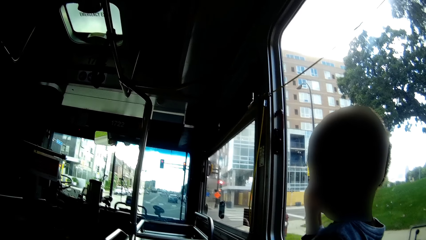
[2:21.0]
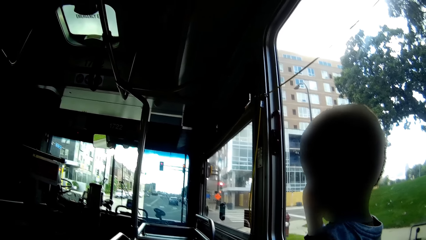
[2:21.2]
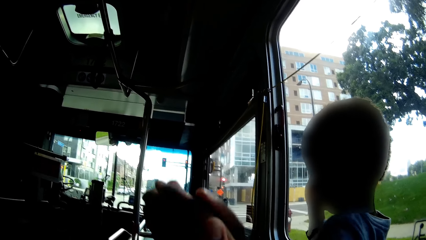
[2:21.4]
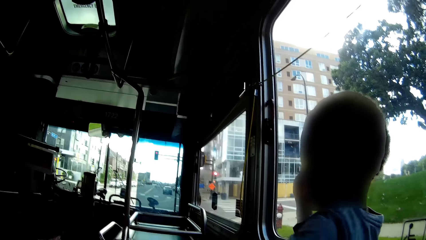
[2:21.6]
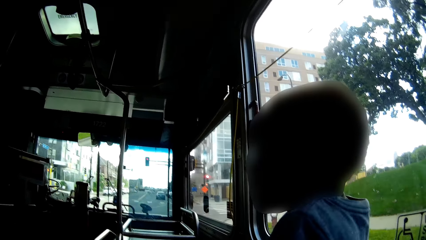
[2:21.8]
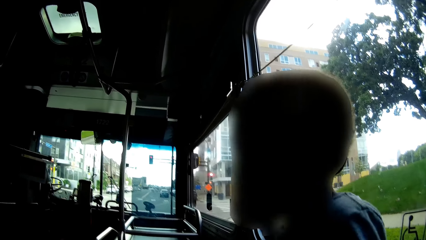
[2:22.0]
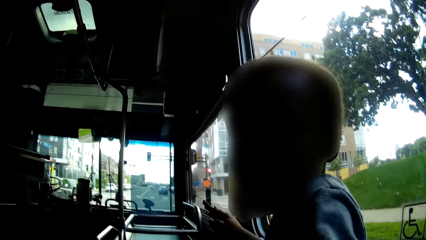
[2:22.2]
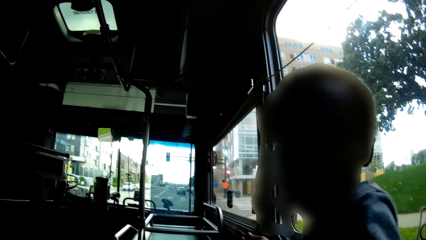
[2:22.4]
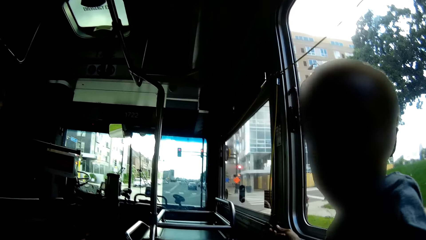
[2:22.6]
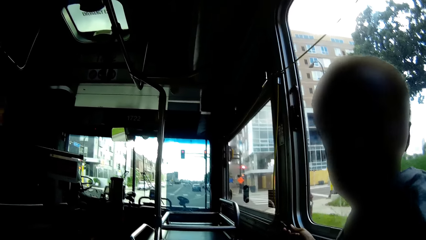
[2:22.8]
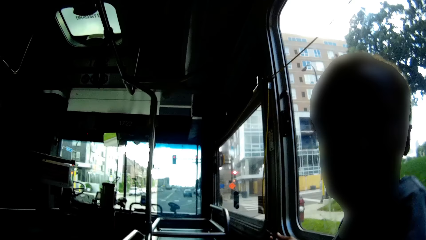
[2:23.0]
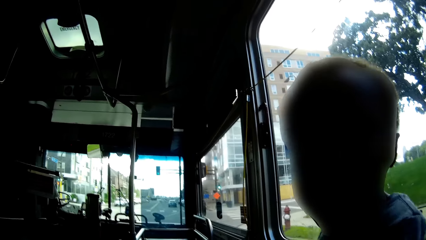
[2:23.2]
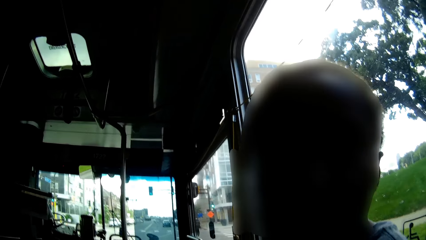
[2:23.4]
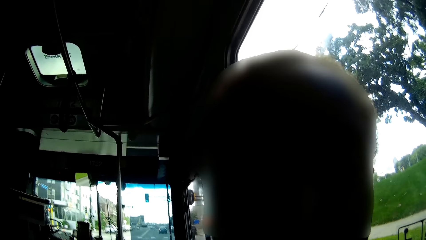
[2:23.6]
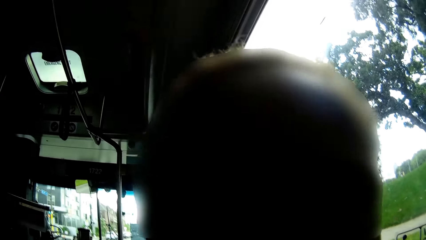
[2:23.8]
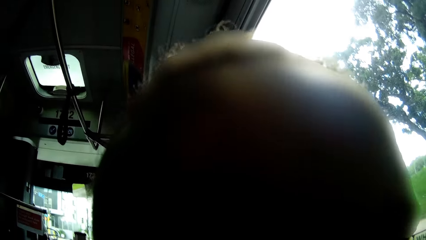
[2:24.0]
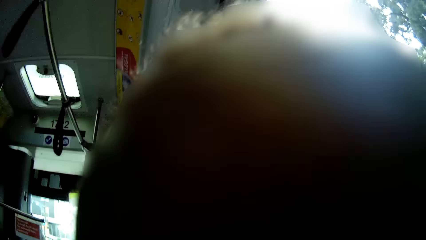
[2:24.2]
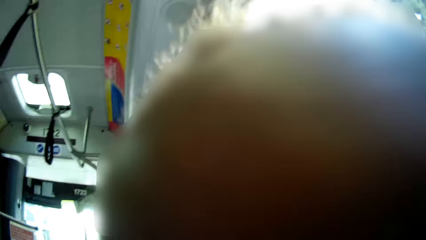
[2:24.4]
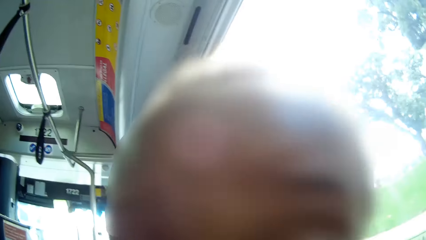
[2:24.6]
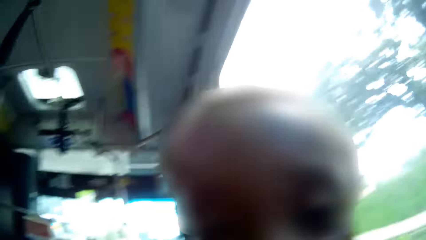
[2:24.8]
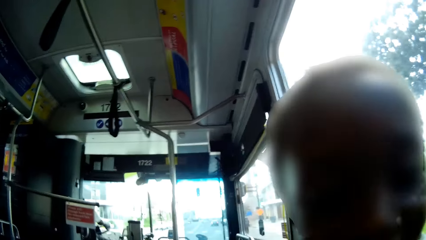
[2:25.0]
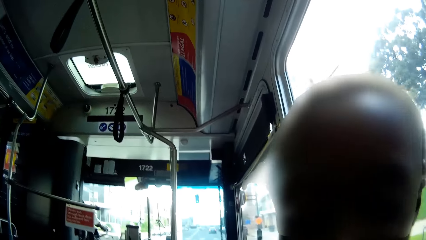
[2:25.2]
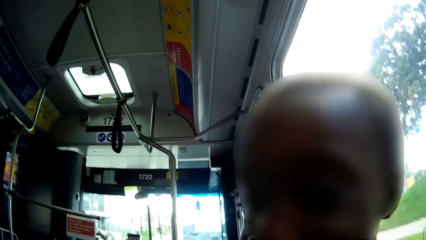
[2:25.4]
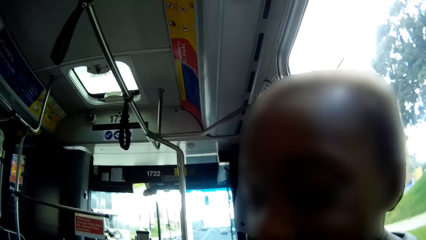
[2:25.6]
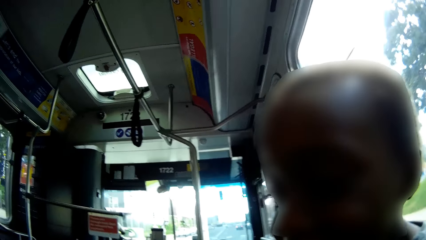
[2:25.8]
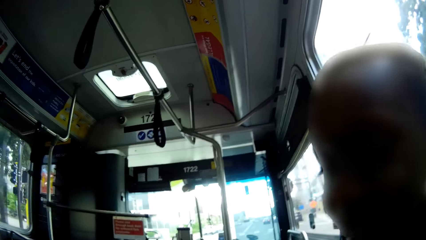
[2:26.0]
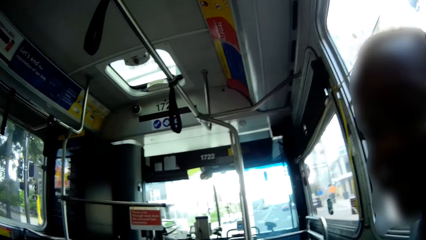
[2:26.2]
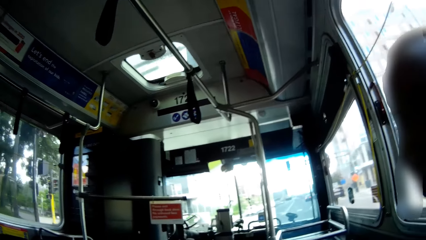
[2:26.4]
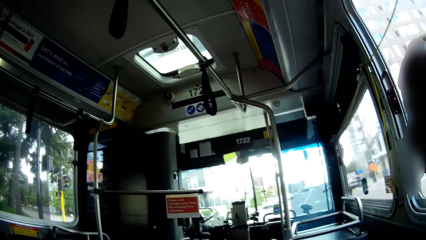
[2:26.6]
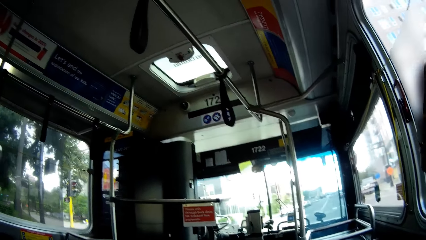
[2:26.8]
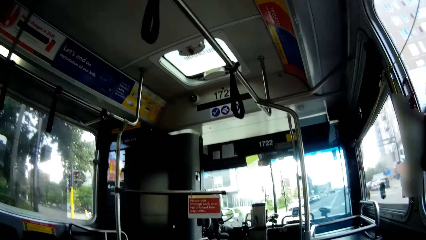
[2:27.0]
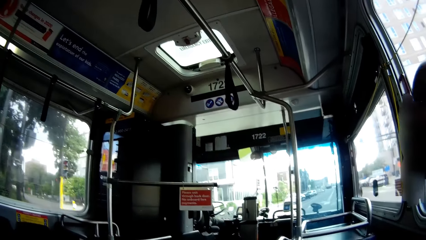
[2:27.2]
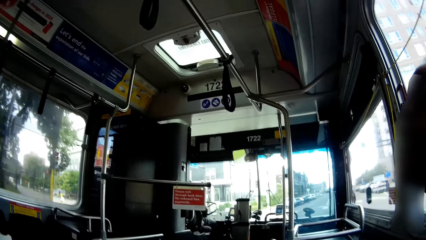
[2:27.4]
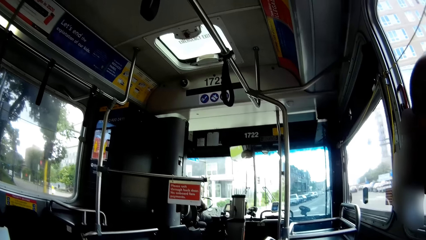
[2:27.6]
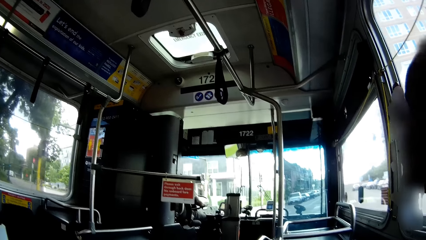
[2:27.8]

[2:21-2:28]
The camera wearer interacts with a baby.

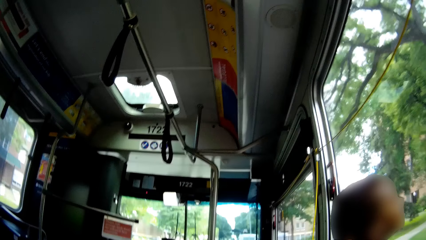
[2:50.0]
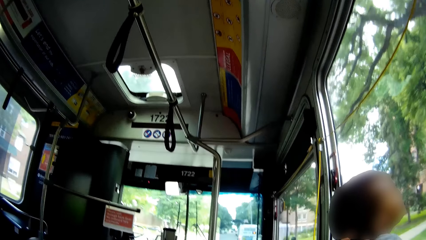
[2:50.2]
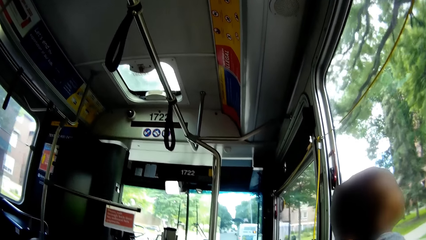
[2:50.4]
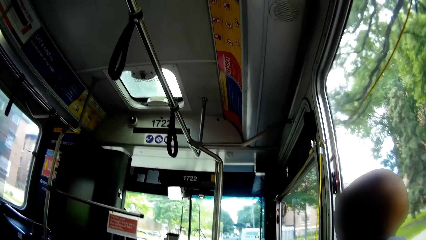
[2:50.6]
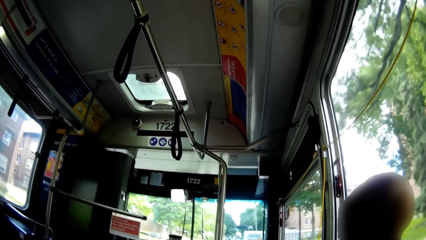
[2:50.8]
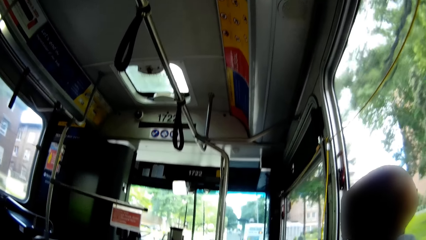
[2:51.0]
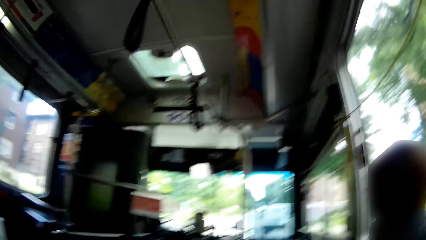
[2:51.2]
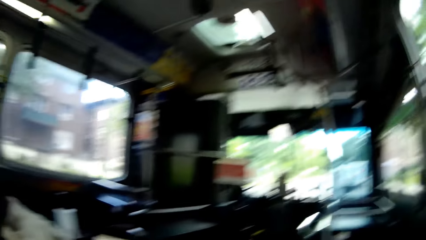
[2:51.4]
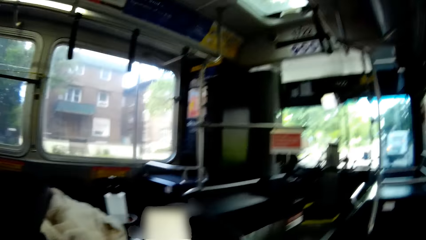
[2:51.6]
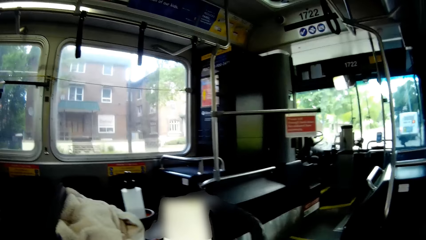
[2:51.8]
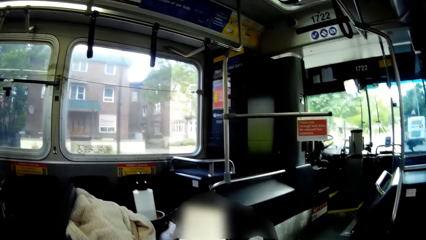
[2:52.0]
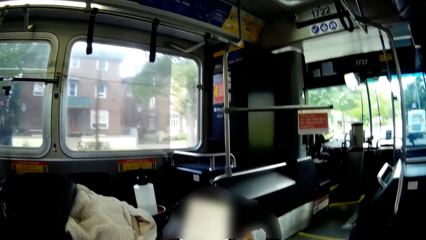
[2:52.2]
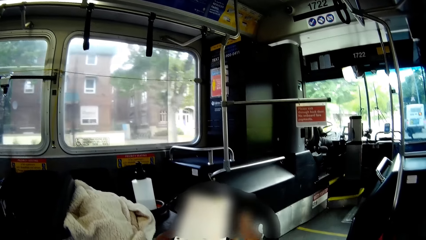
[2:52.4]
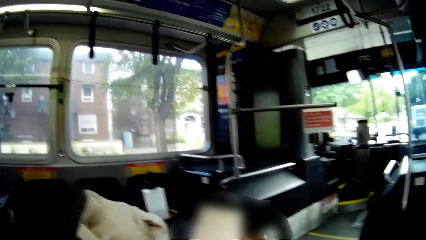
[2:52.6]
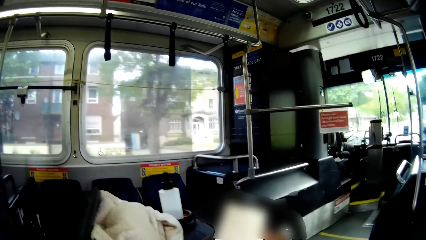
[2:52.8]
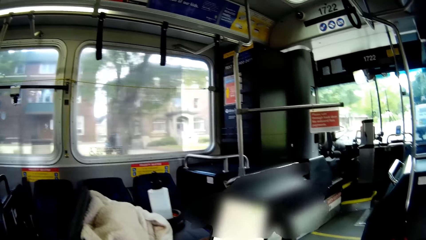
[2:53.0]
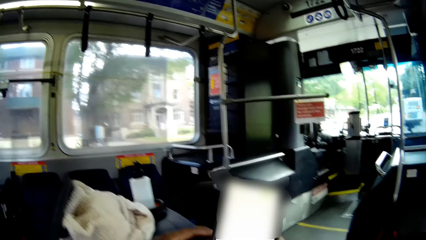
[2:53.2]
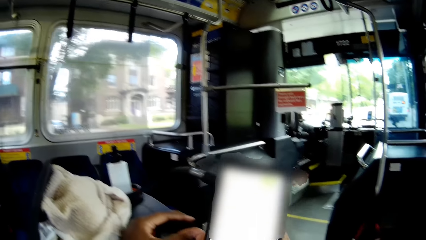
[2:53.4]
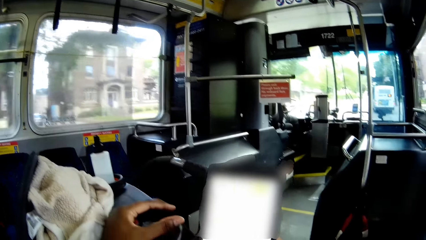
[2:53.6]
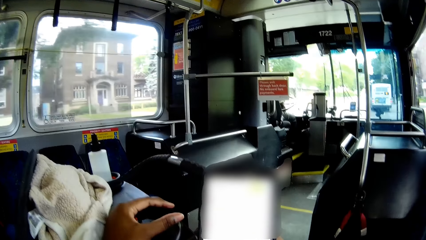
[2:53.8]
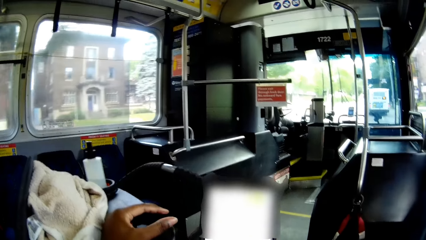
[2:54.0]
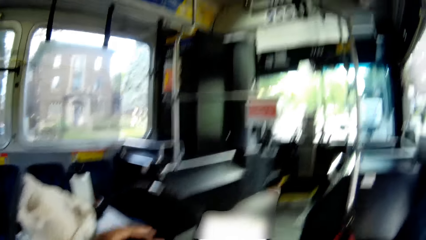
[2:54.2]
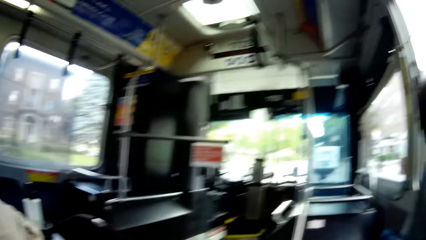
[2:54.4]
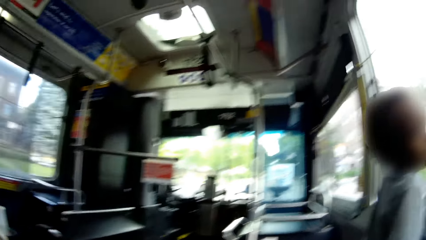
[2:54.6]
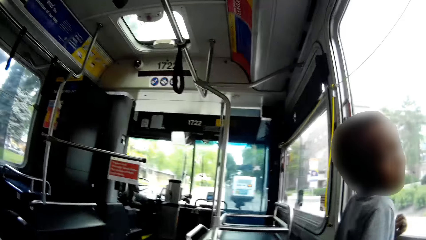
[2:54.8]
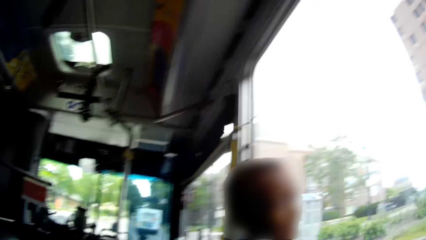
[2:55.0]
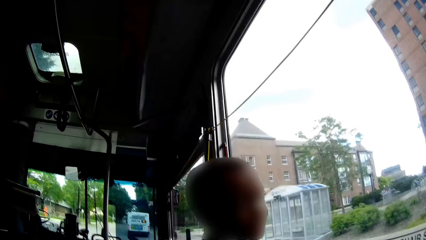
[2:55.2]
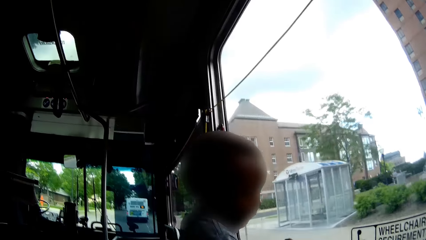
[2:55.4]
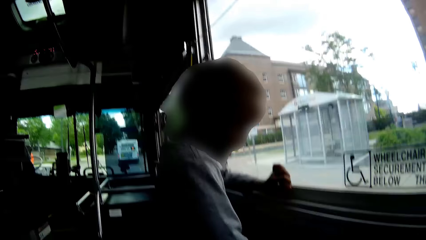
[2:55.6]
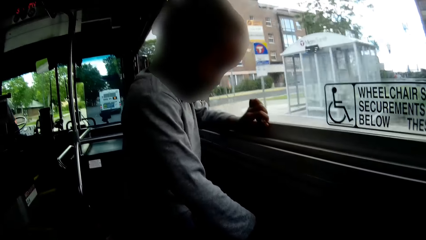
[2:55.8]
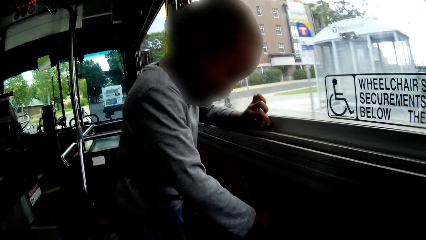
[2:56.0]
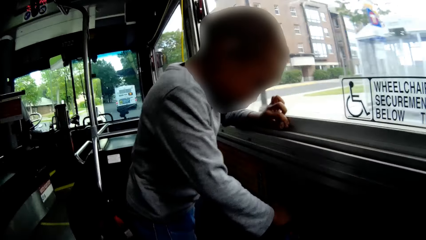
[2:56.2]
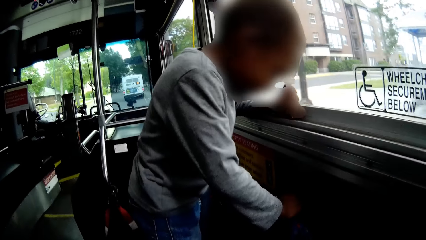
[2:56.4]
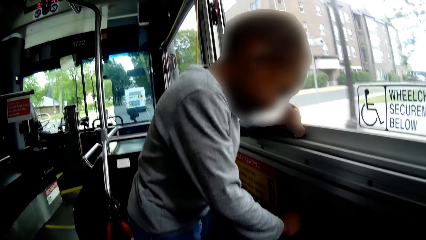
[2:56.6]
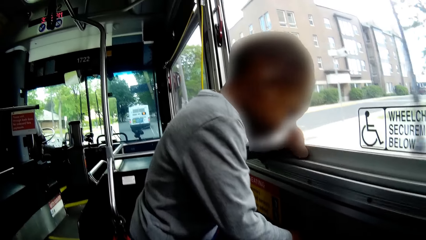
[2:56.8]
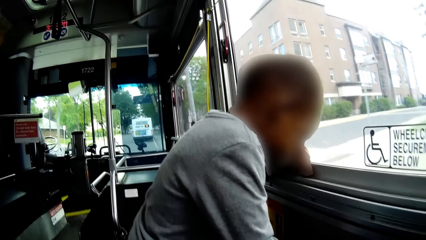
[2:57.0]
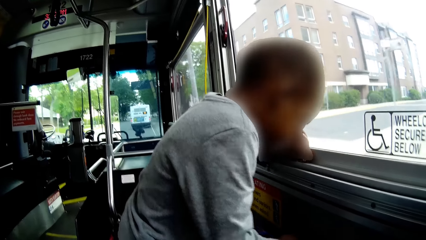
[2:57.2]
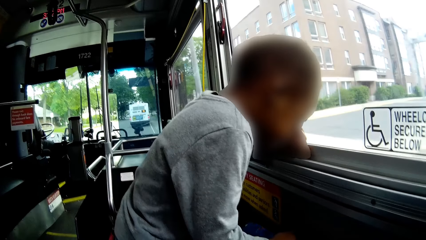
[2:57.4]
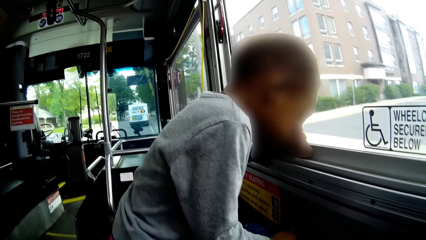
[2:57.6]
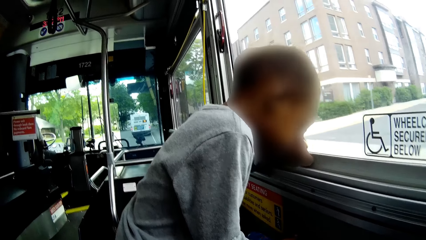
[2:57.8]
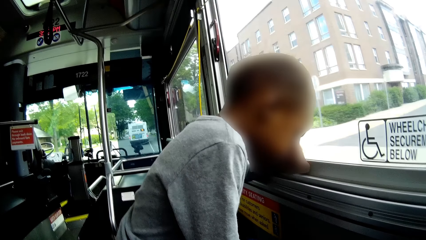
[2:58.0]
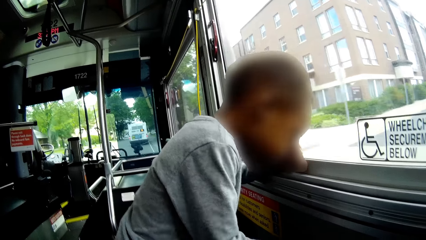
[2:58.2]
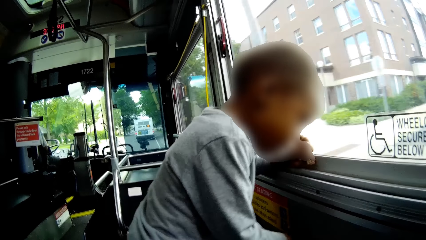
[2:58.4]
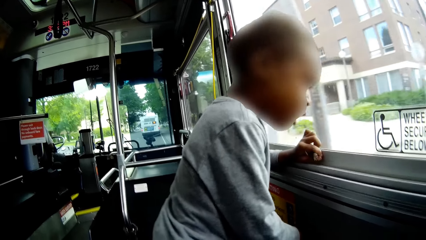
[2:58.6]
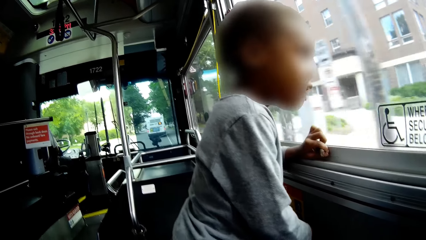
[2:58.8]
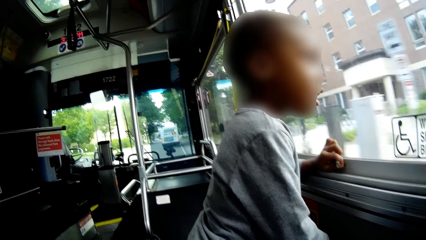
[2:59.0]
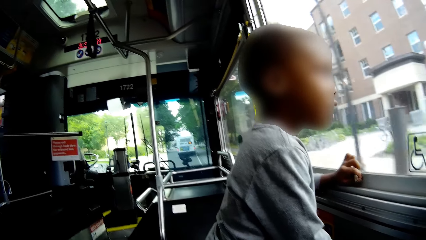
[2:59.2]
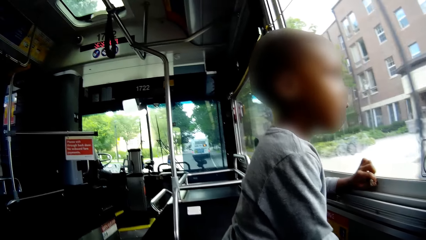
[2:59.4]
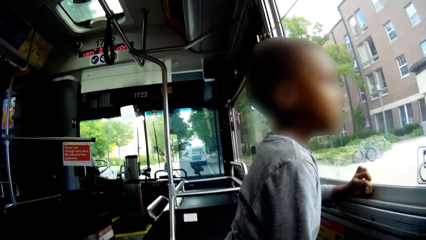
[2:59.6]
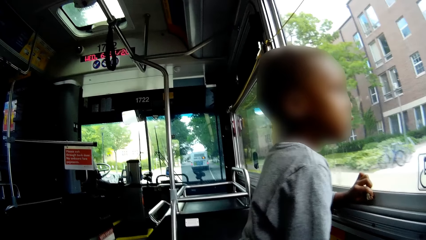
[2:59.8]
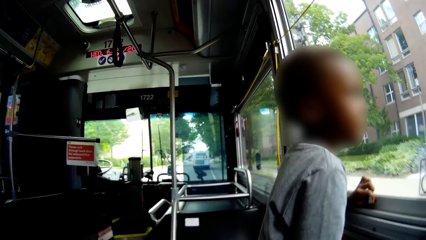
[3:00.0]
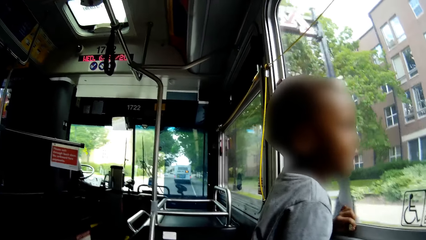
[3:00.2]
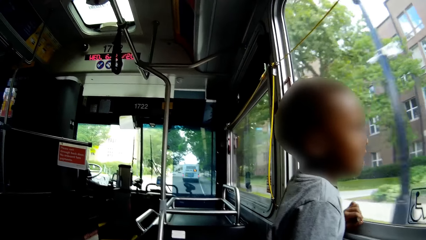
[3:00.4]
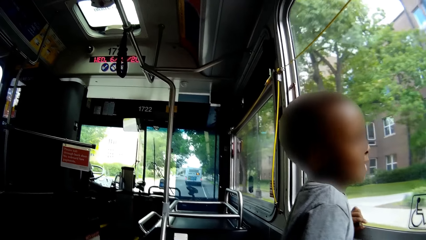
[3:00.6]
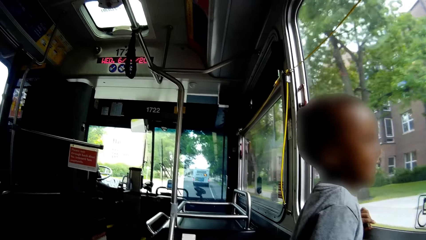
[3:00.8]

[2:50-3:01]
The camera wearer operates the phone with her right hand. She holds the phone. She holds the baby pram with her left hand. She looks around. She talks to a baby.
